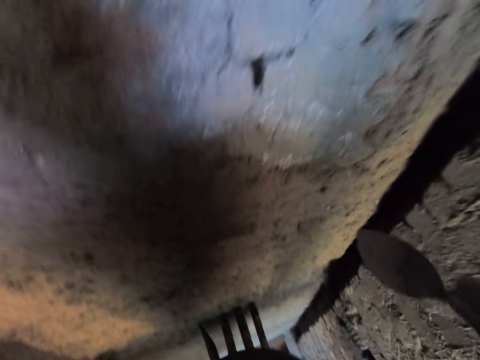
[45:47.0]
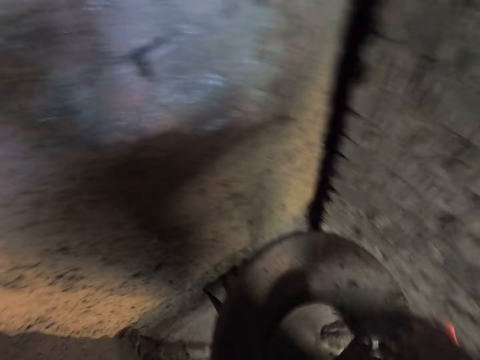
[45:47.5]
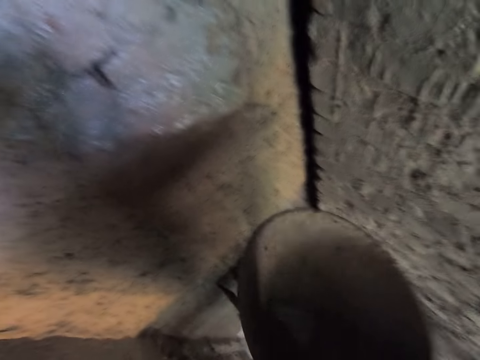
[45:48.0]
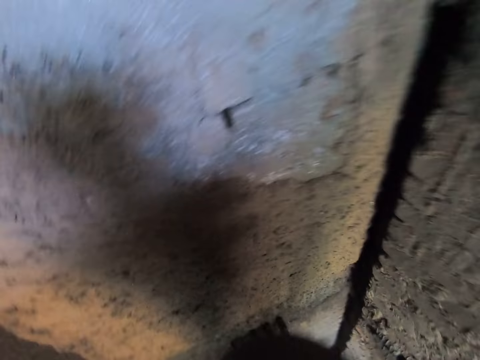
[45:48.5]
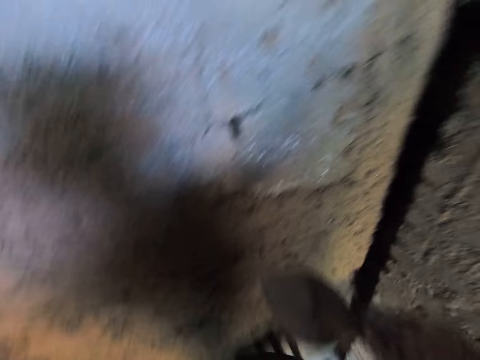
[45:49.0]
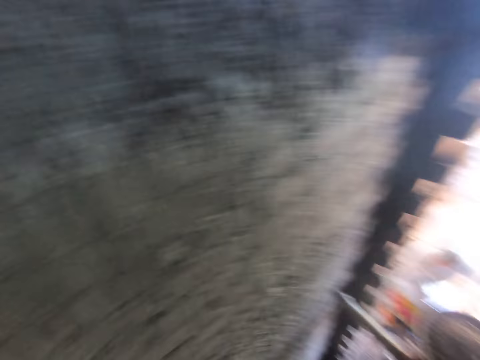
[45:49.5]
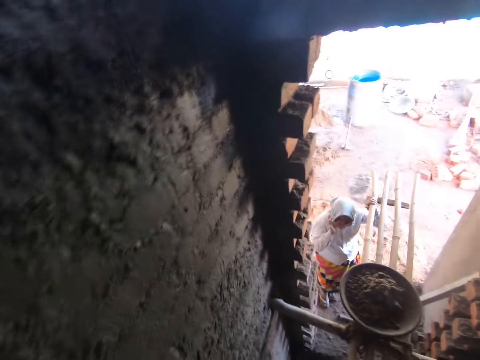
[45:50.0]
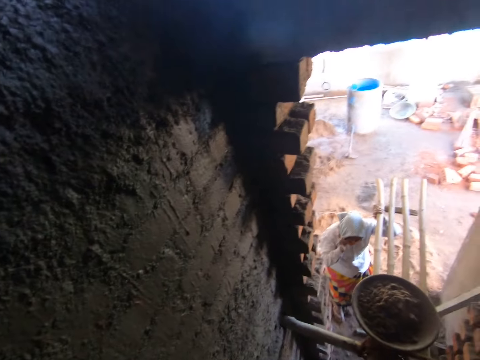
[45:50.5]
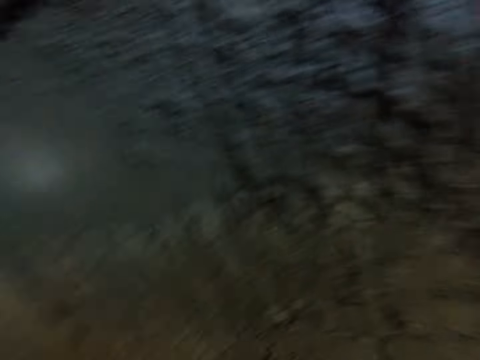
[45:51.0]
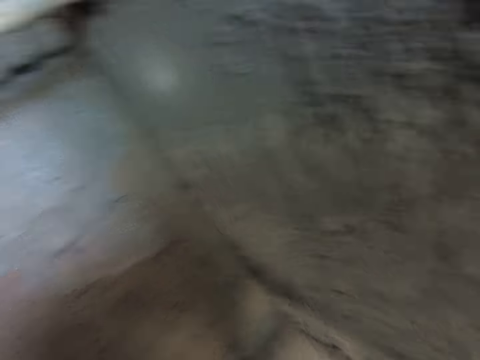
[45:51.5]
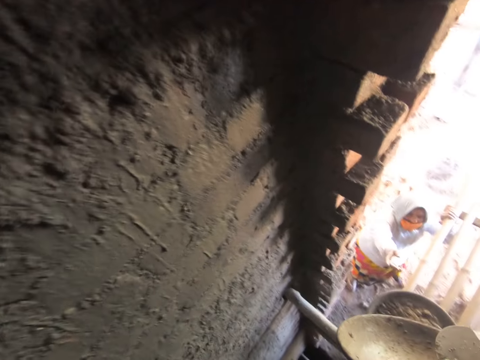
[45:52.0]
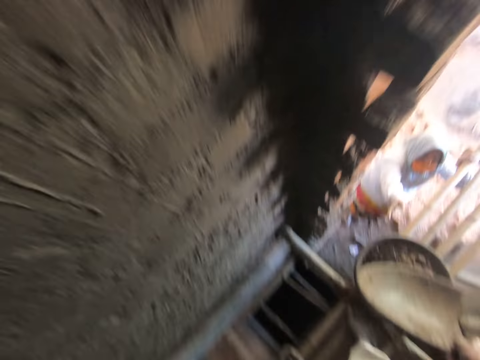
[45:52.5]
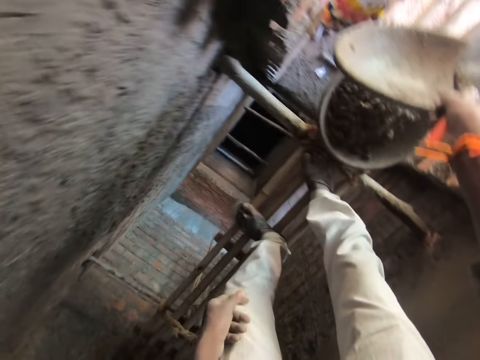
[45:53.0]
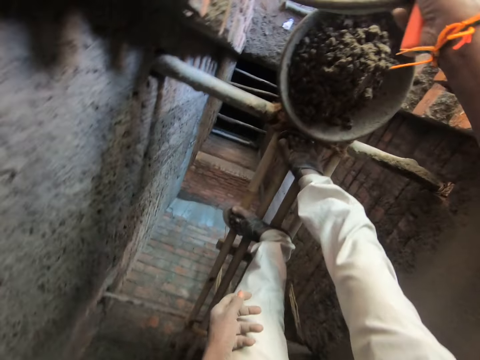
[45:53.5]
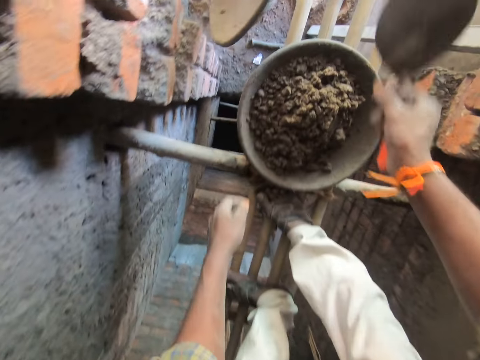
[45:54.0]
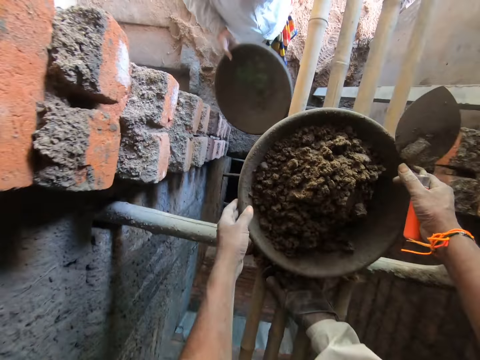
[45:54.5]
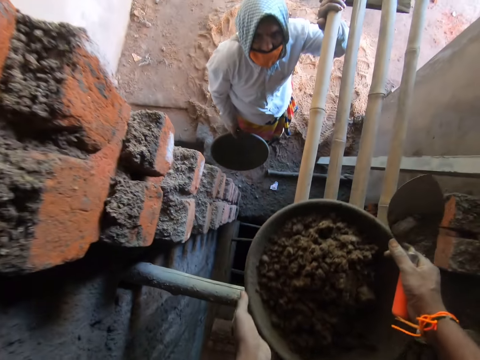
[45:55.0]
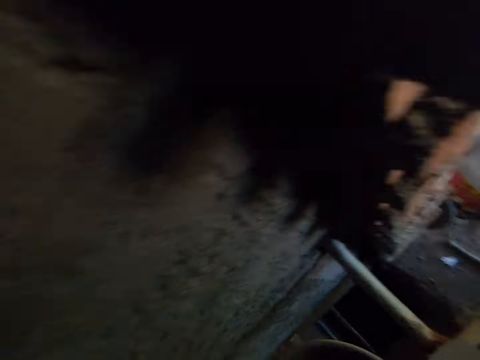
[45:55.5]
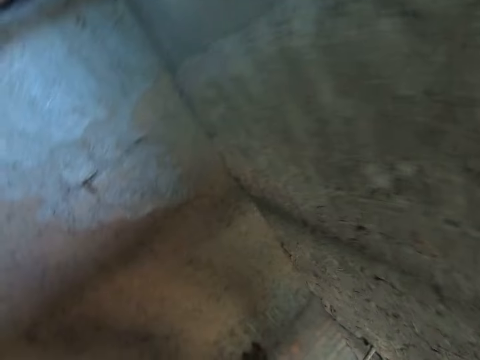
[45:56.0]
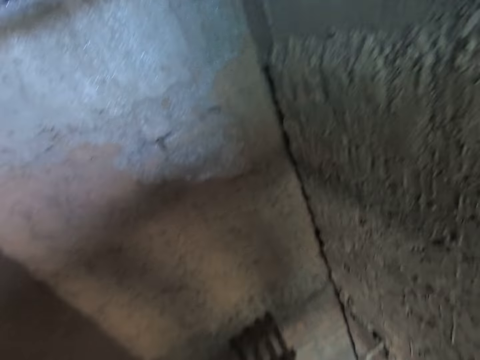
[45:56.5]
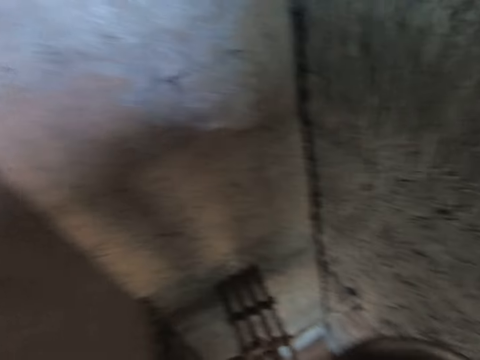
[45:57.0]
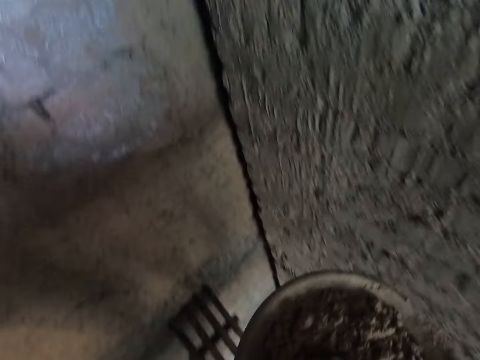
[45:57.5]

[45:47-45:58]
The camera wearer pastes the cement mix on the wall with the gauging trowel in his right hand. He packs the cement mix from the bowl with the gauging trowel in his right hand. He pastes the cement mix on the wall with the gauging trowel in his right hand. He gives the woman the bowl with his right hand. He picks up the bowl on the construction bamboo with his hands.

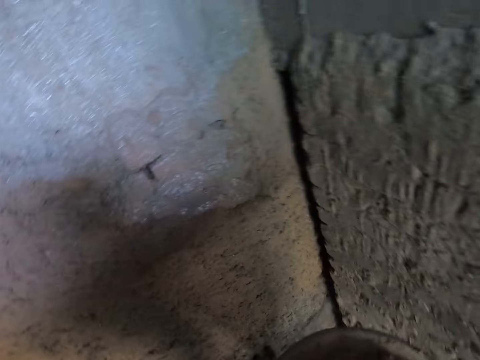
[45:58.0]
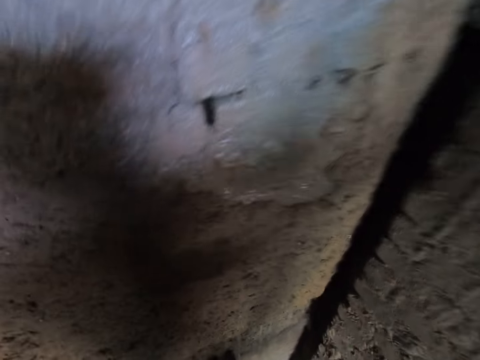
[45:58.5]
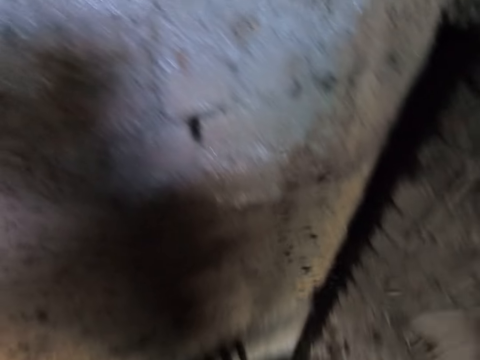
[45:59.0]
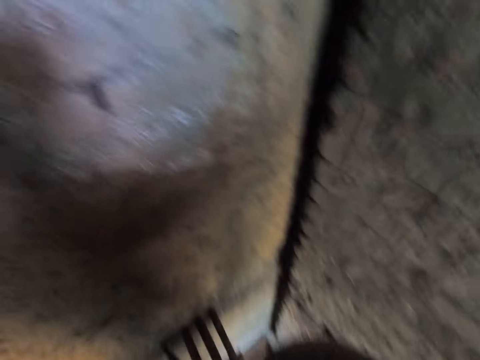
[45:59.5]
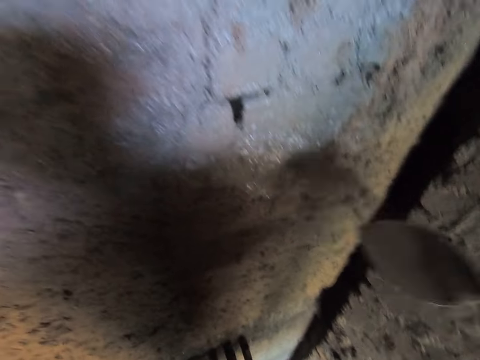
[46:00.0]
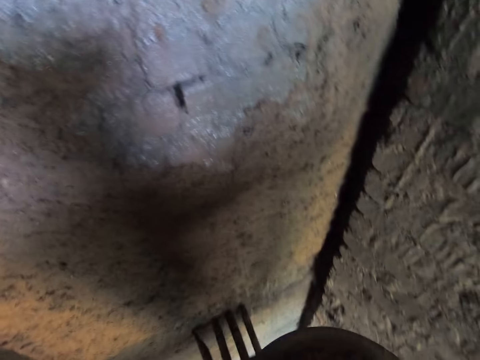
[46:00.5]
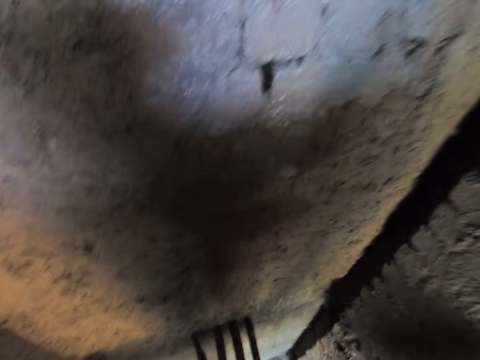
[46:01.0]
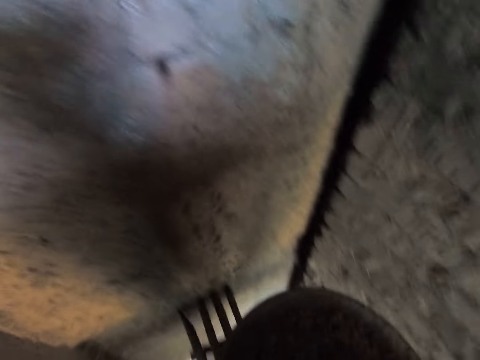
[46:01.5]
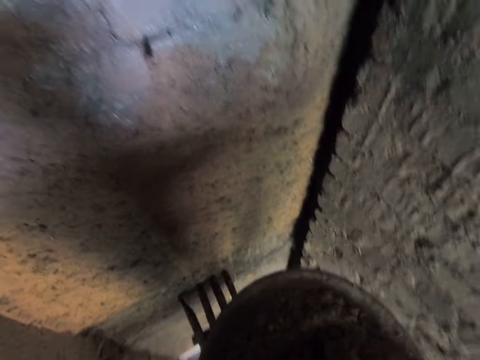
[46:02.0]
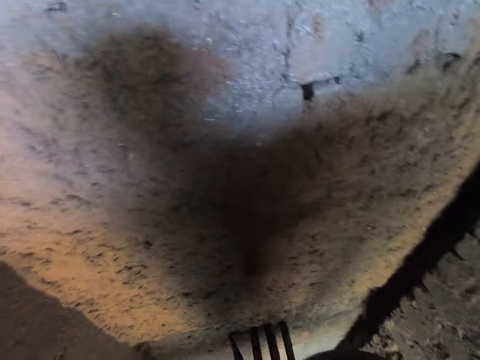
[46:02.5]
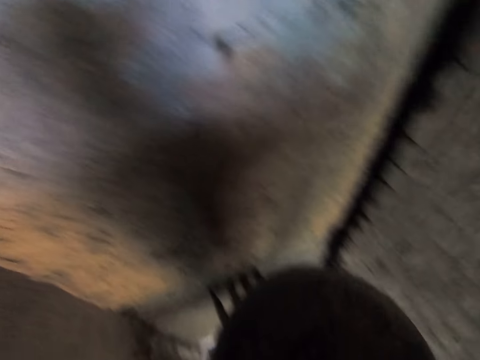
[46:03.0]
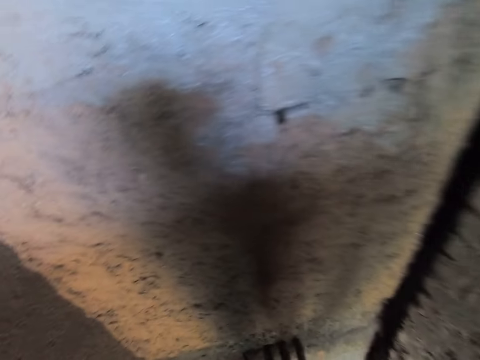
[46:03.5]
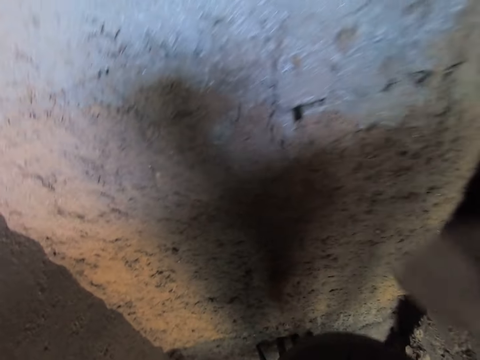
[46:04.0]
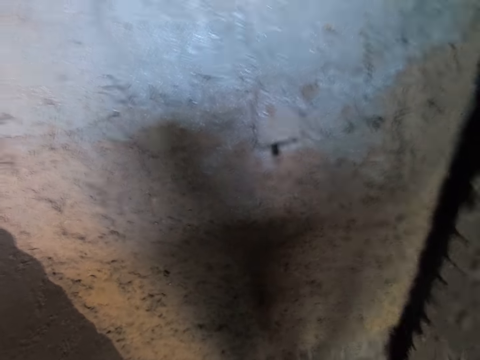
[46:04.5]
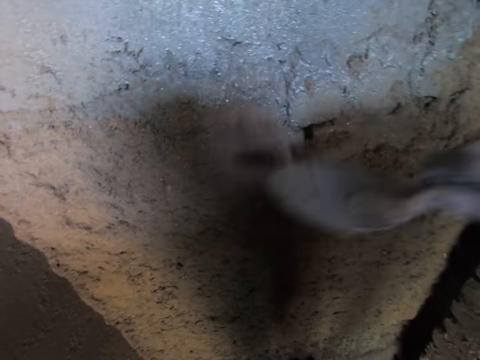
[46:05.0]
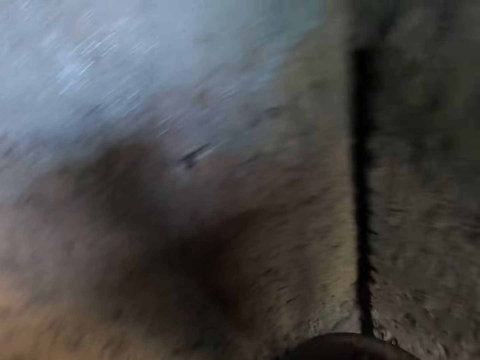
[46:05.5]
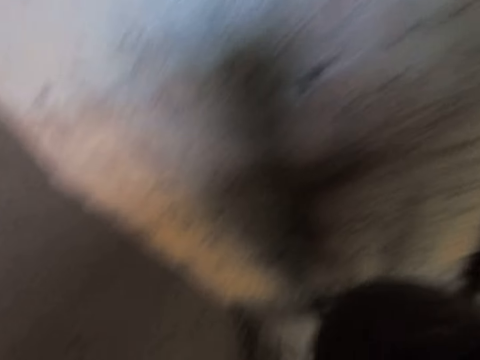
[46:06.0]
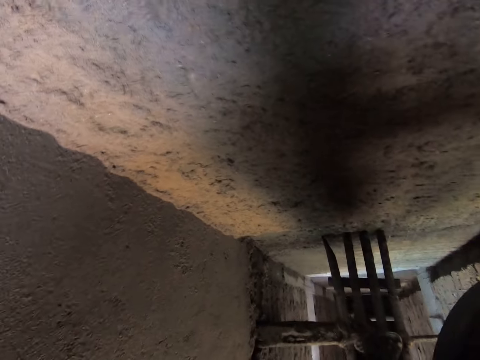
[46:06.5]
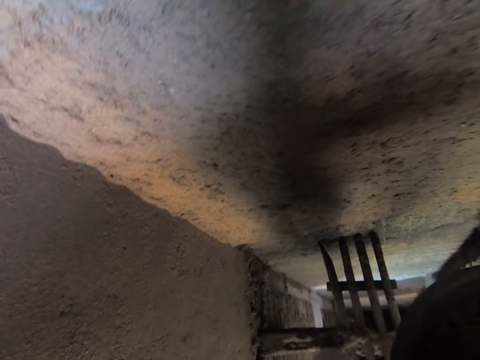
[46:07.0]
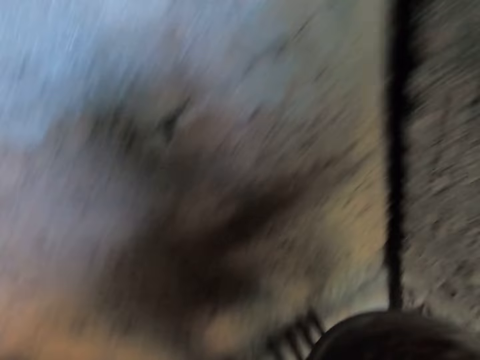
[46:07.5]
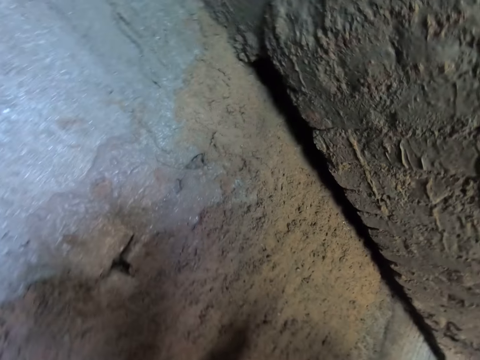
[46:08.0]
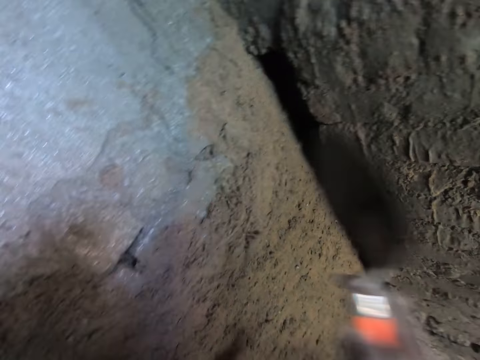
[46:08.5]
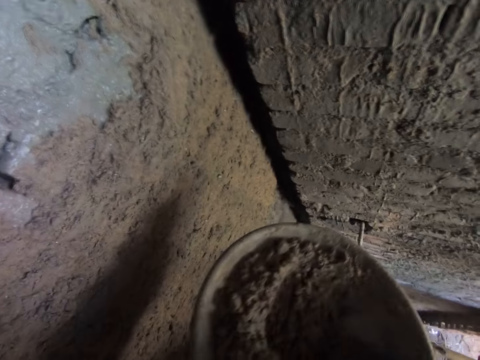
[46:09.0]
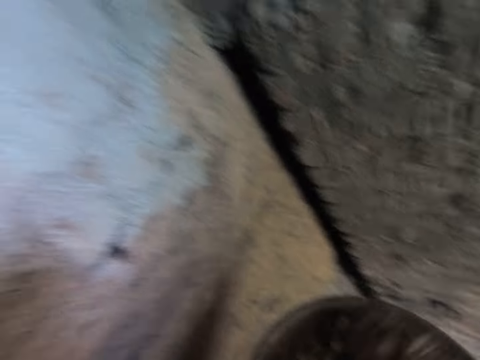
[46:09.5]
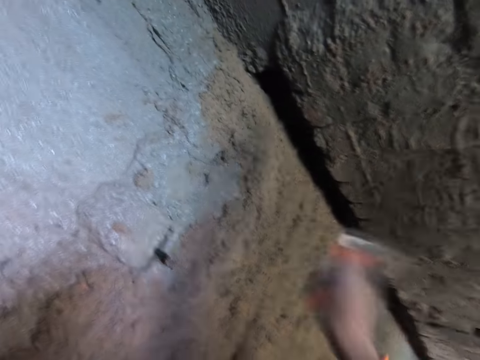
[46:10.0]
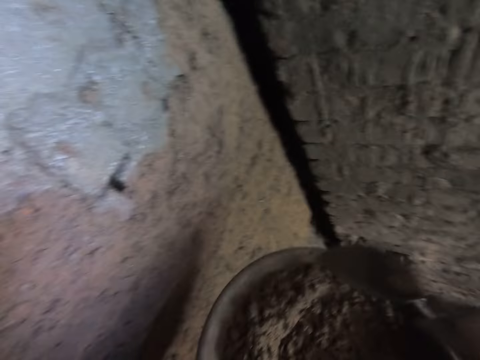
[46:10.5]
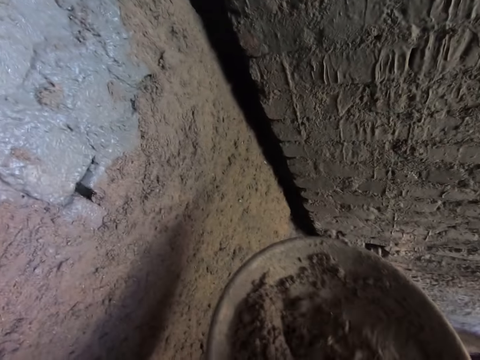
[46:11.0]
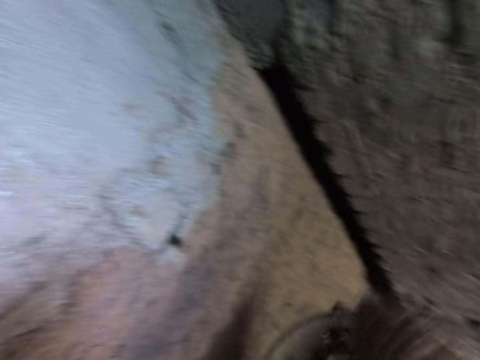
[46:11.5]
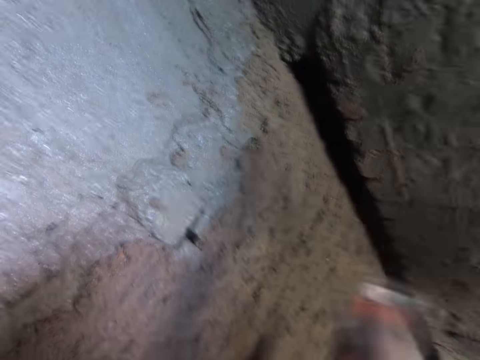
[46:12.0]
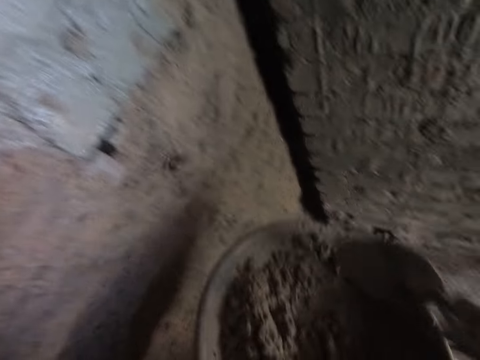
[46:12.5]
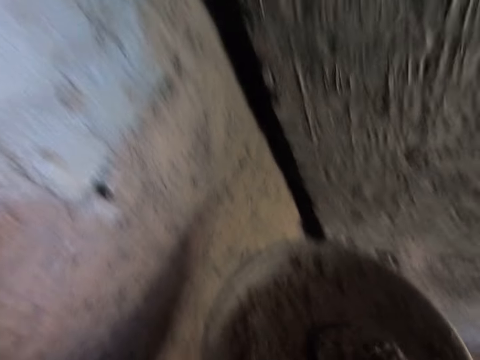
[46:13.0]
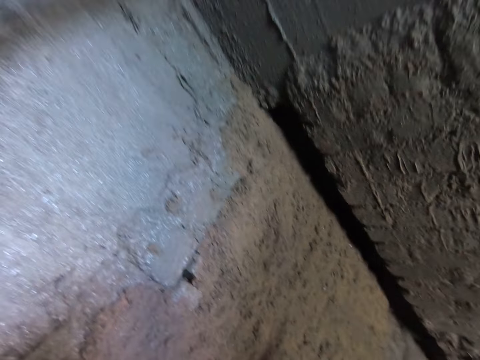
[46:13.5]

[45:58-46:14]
The camera wearer pastes the cement mix on the wall with the gauging trowel in his right hand. He packs the cement mix from the bowl with the gauging trowel in his right hand. He pastes the cement mix on the wall with the gauging trowel in his right hand. He pastes it repeatedly. He packs the cement mix from the bowl with the gauging trowel in his right hand. He pastes the cement mix on the wall with the gauging trowel in his right hand. He pastes it again. He packs the cement mix from the bowl with the gauging trowel in his right hand. He pastes the cement mix on the wall with the gauging trowel in his right hand. He pastes it again. He packs the cement mix from the bowl with the gauging trowel in his right hand. He throws cement on the wall by the trowel. He packs the cement mix from the bowl with the gauging trowel in his right hand. He pastes the cement mix on the wall with the gauging trowel in his right hand. He packs the cement mix from the bowl with the gauging trowel in his right hand. He pastes the cement mix on the wall with the gauging trowel in his right hand. He packs the cement mix from the bowl with the gauging trowel in his right hand.
